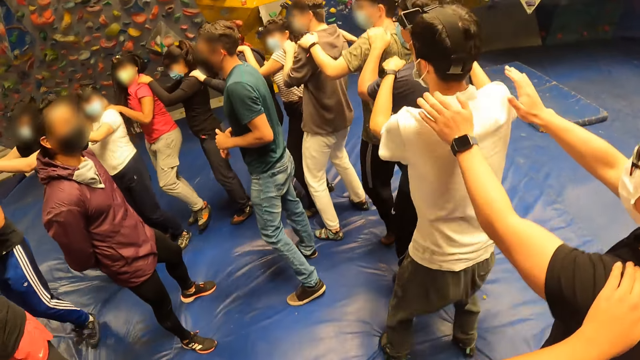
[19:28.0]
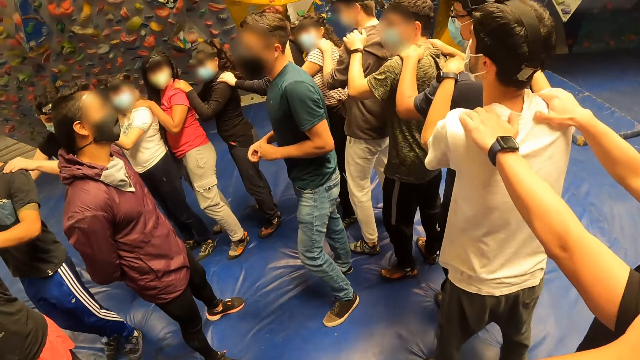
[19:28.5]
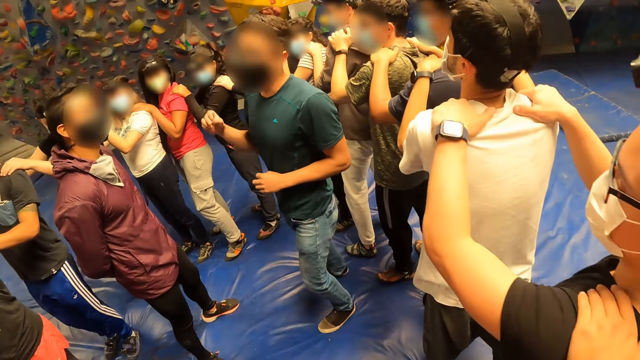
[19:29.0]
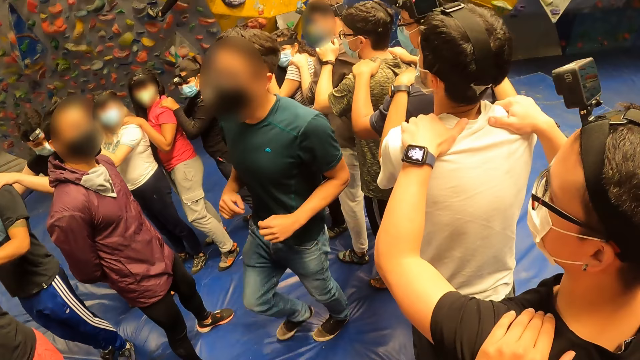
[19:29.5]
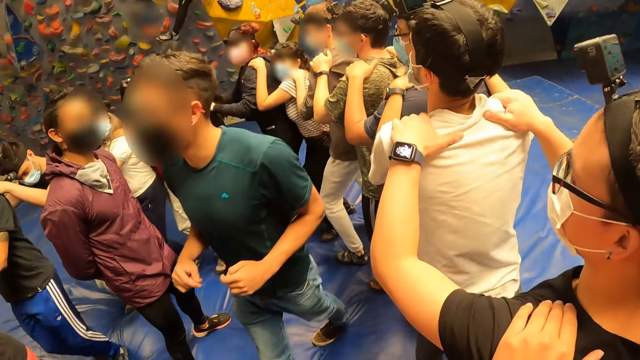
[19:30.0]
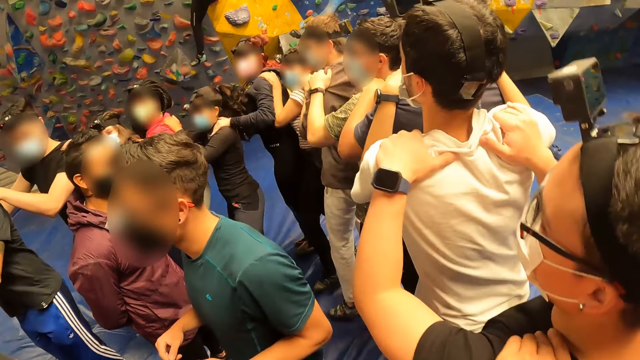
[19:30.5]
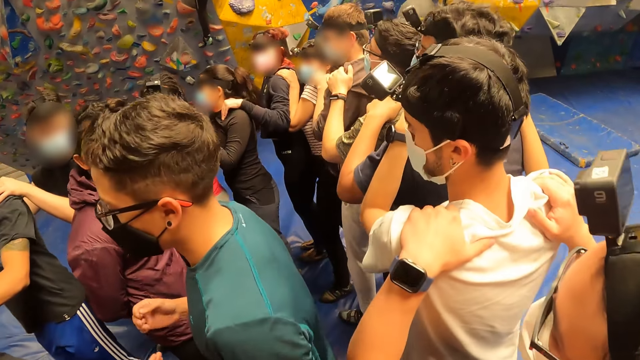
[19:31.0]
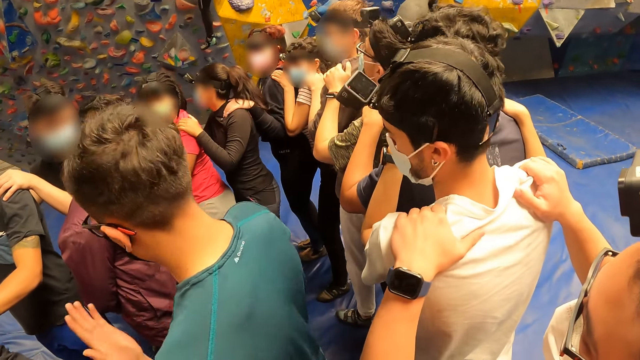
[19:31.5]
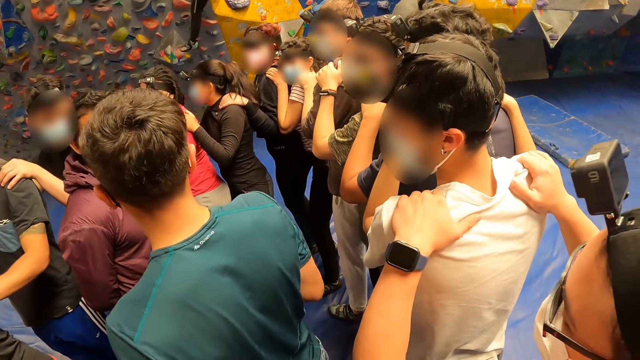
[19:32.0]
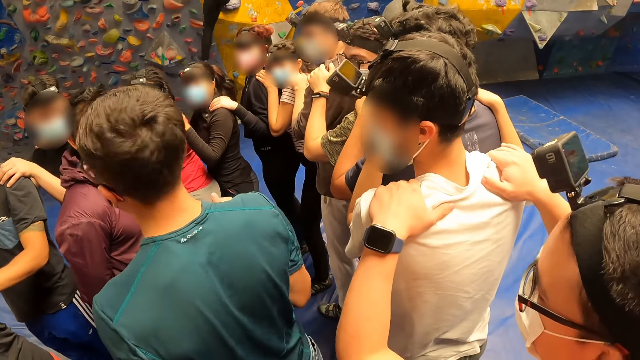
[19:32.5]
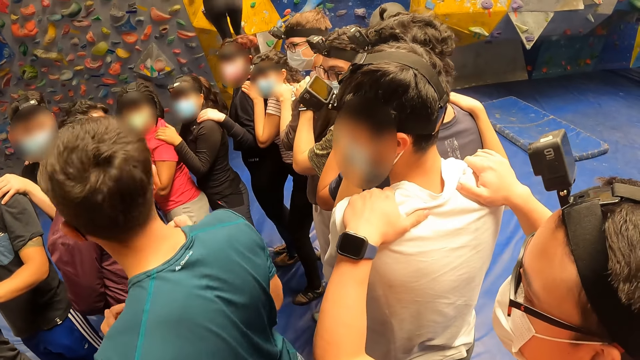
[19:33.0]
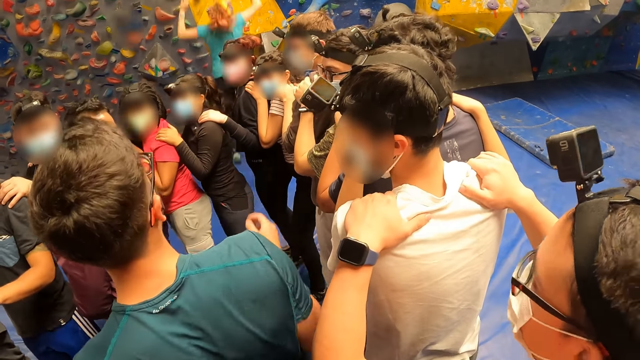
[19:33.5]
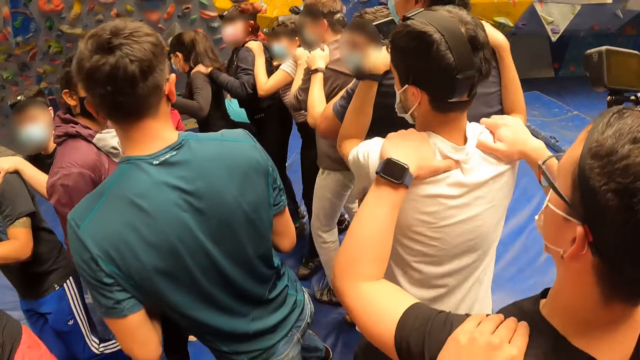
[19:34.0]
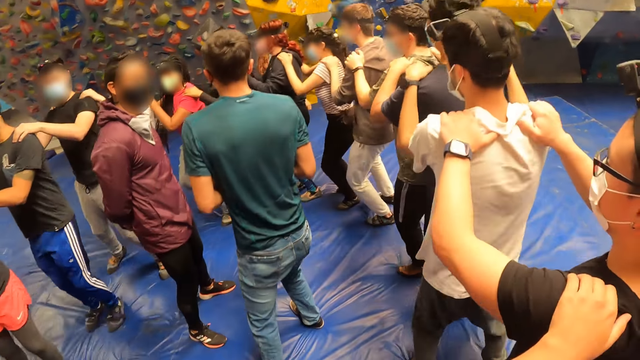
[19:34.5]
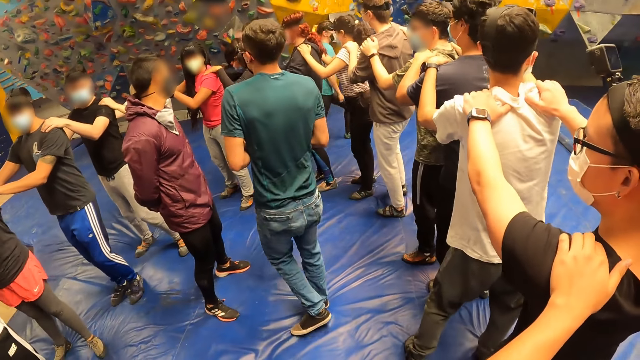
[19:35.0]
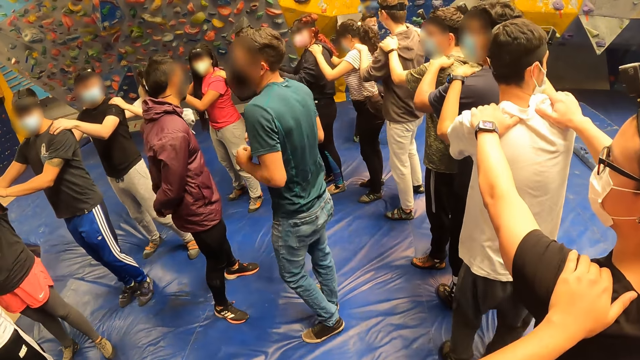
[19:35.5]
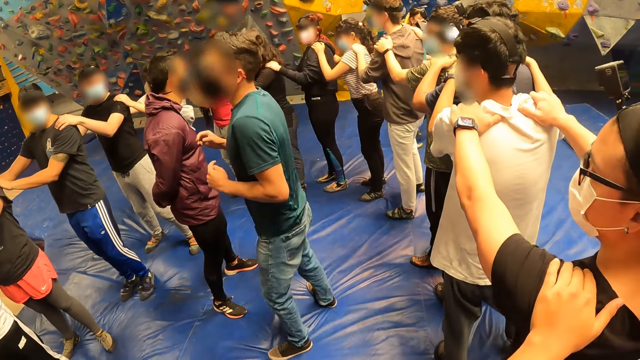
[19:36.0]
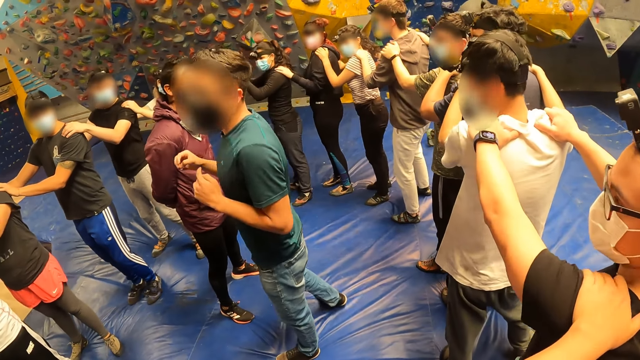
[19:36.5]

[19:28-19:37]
The camera wearer jumps on the crash pads. A man places his hands on the shoulder of another man. The camera wearer looks around. They jump on the crash pads. They look around.

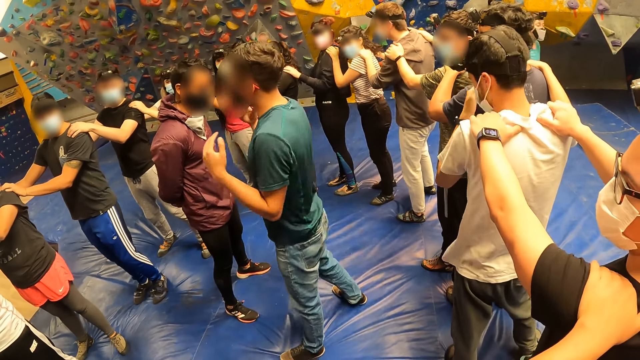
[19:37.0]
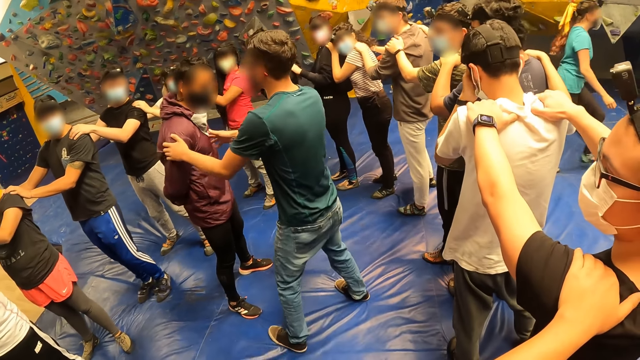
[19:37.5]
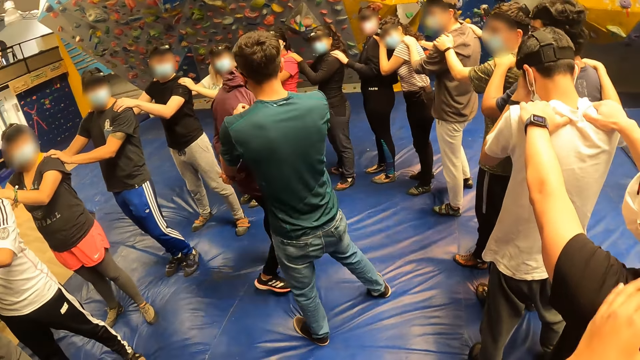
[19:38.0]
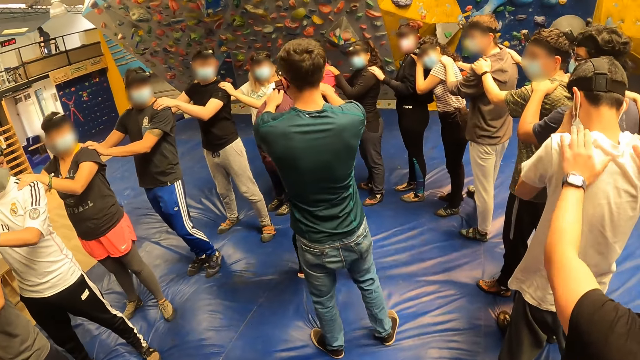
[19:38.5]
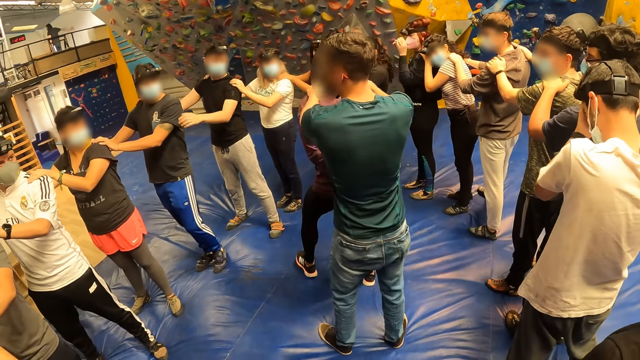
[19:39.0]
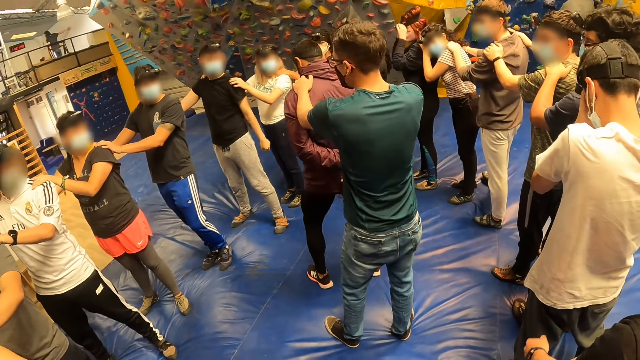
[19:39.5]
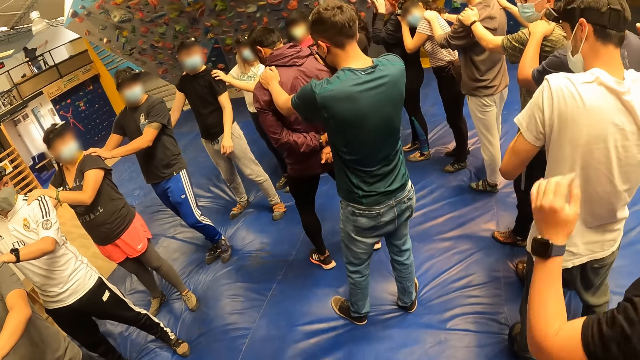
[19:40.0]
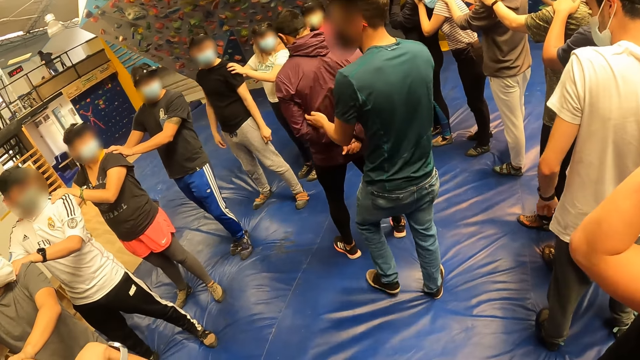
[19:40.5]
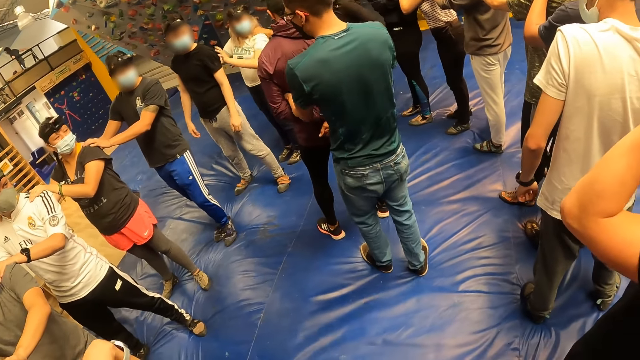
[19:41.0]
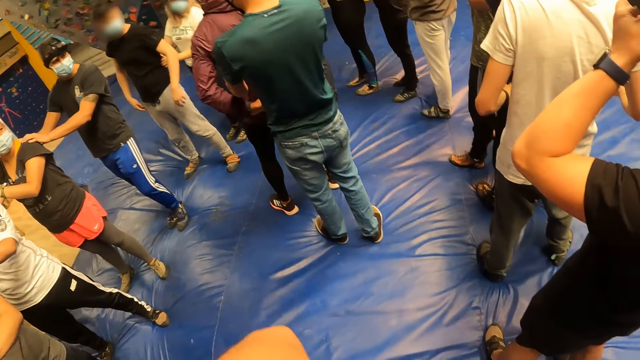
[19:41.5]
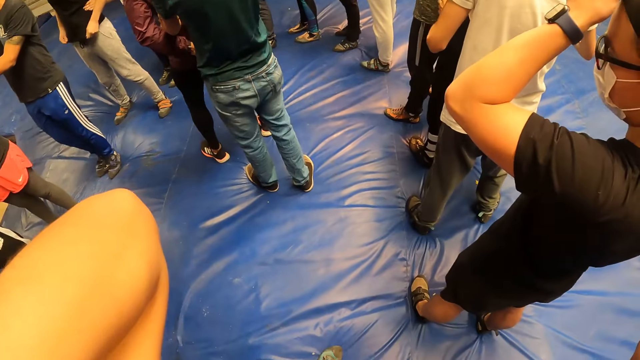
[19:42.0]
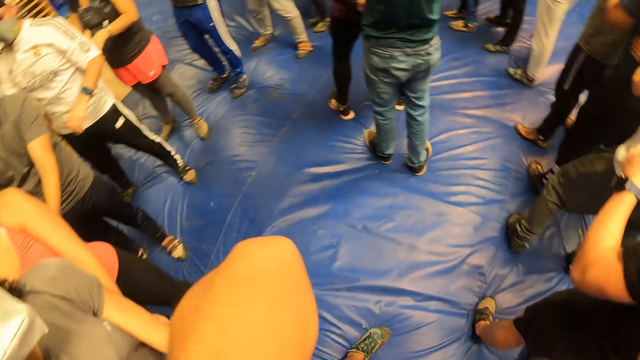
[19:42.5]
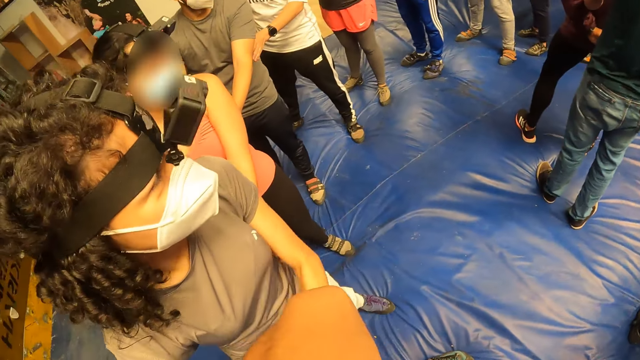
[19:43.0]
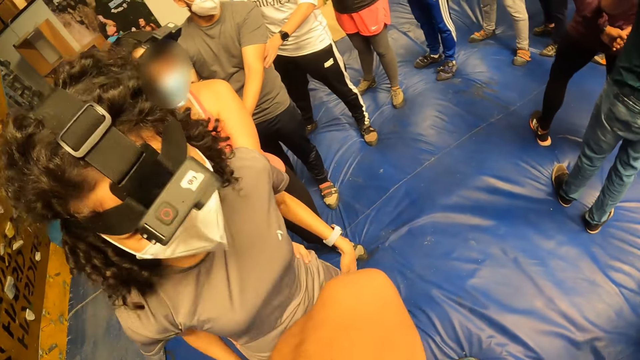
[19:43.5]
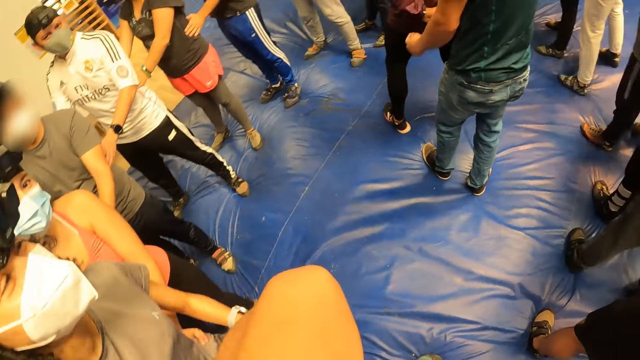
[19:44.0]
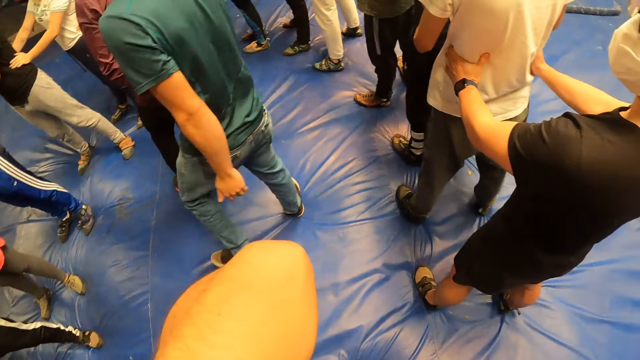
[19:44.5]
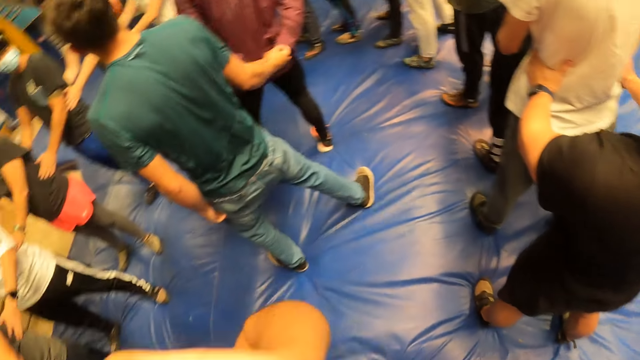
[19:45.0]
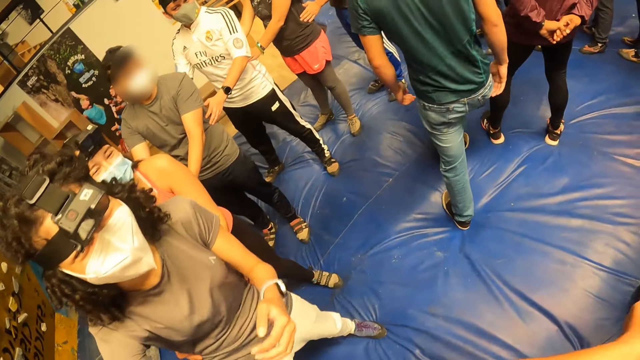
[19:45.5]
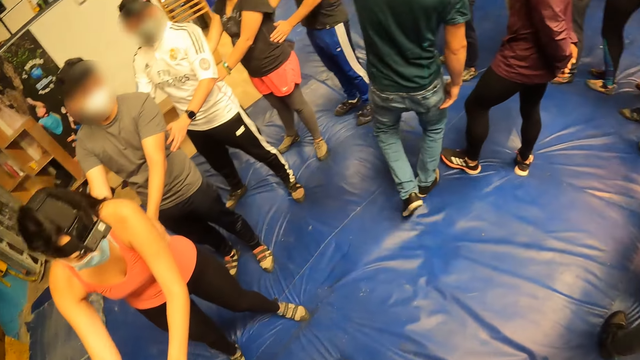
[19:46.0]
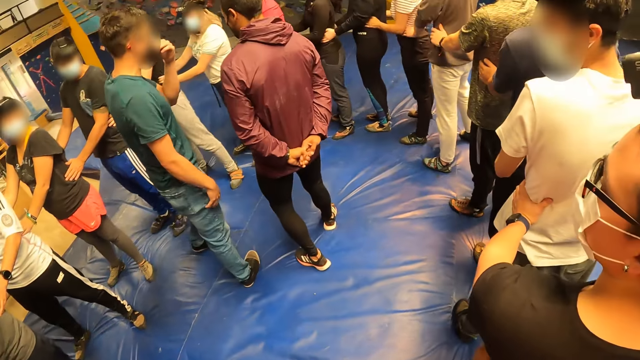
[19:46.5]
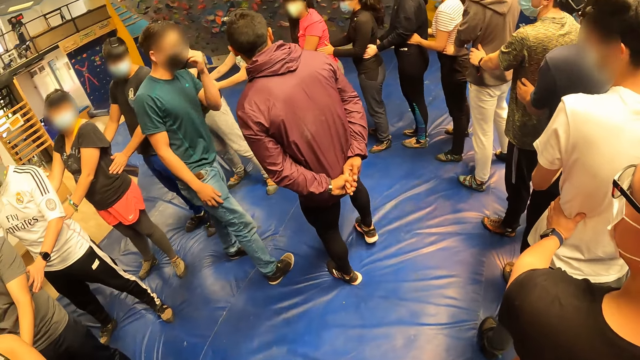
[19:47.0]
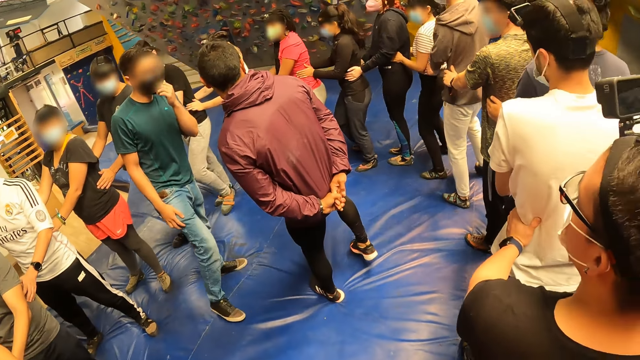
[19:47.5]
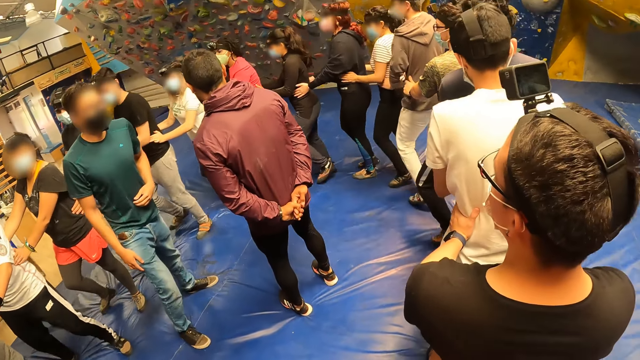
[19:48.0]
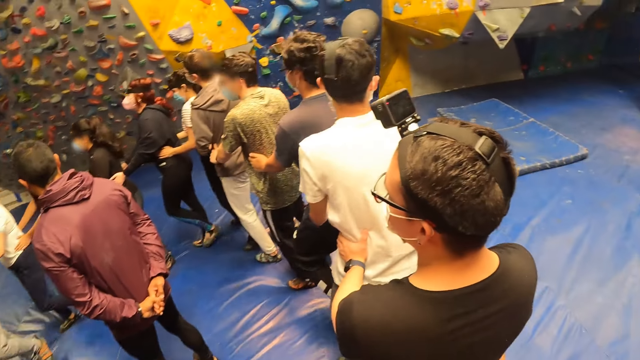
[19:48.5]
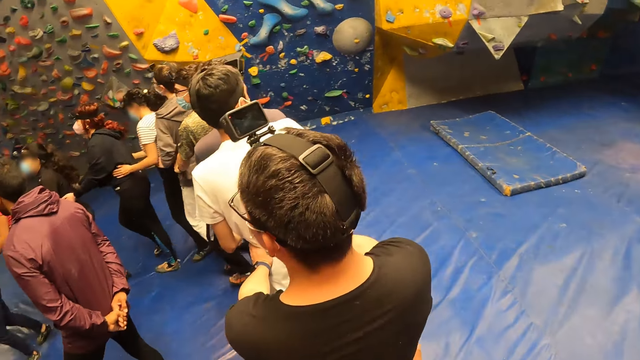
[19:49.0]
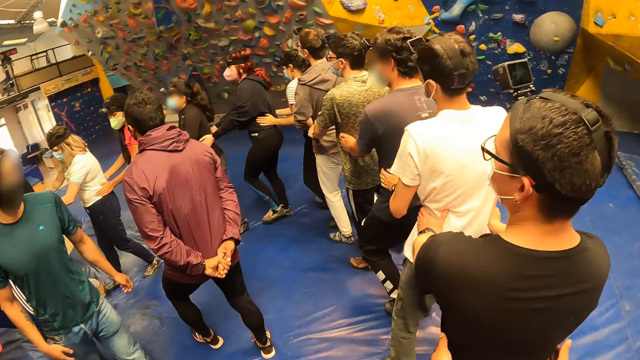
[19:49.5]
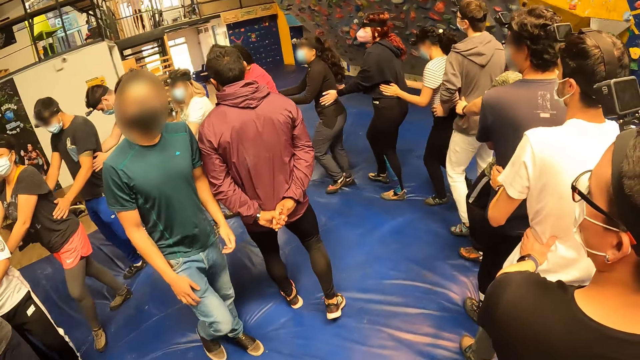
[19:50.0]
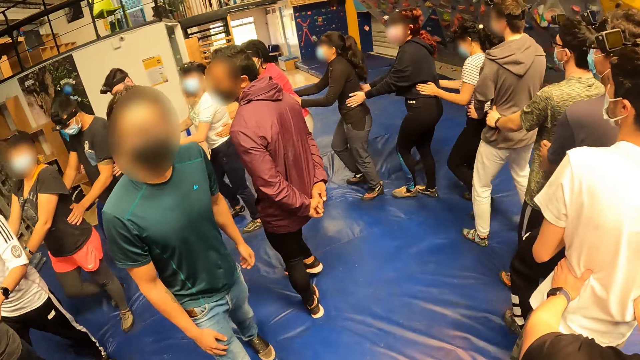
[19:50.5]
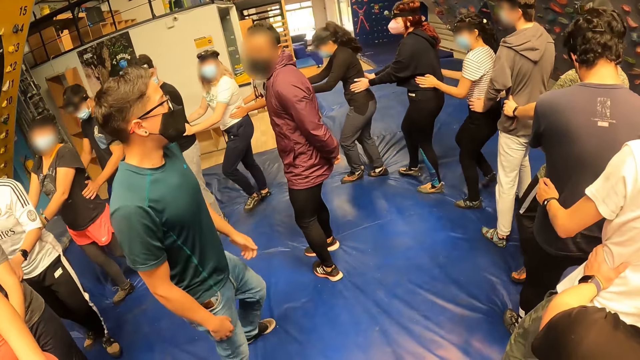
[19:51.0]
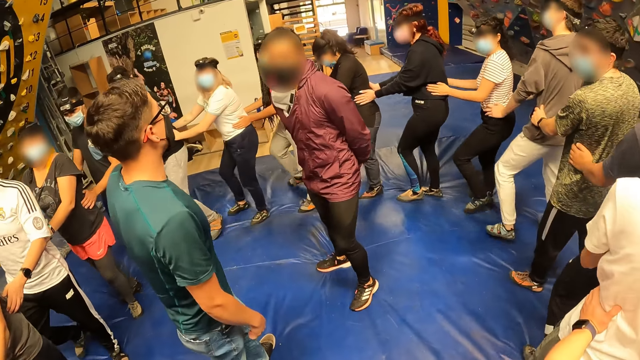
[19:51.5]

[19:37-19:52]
A man turns another man around with his hands. The camera wearer unhands a person's shoulders. The first man places his hands on the shoulder of the second man. The camera wearer looks around. A third man adjusts a camera on his head with his left hand. The first man places his hands around the waist of the second man. The camera wearer adjusts a camera on his head. He exercises with the group of people. He walks on the crash pads and holds the person's waist.
